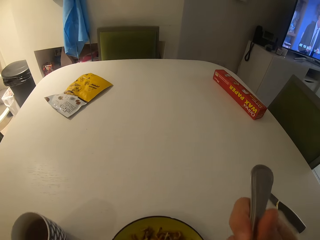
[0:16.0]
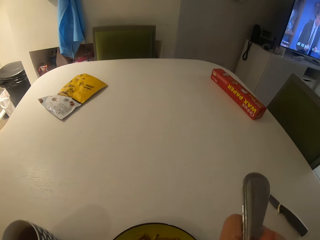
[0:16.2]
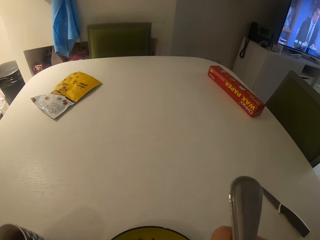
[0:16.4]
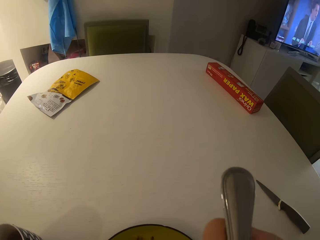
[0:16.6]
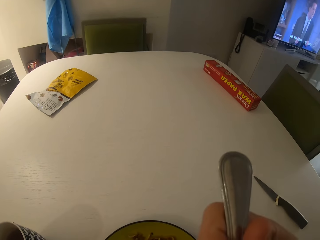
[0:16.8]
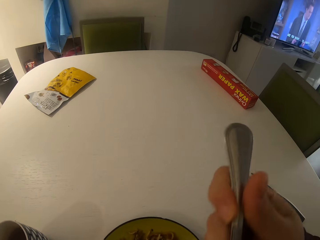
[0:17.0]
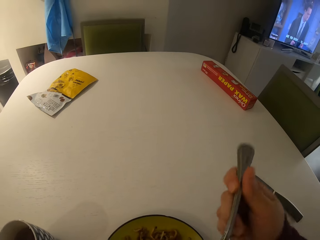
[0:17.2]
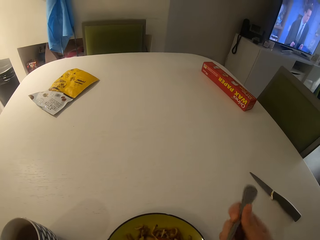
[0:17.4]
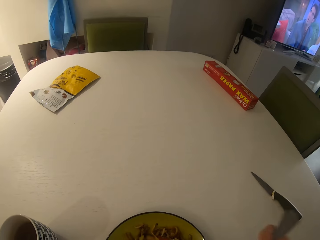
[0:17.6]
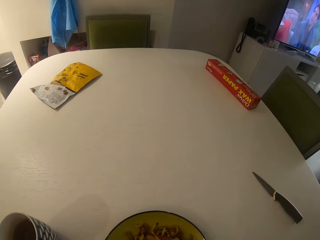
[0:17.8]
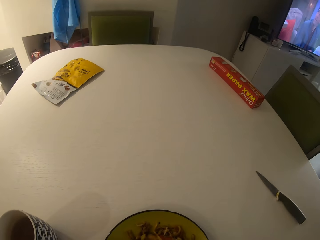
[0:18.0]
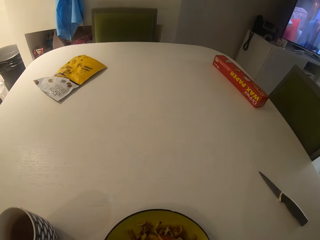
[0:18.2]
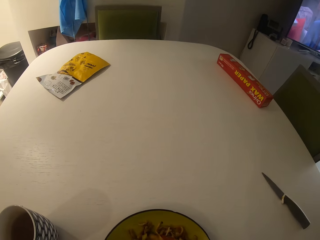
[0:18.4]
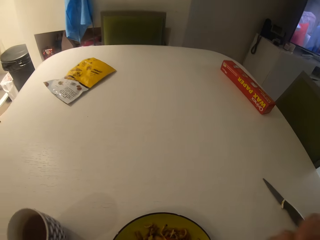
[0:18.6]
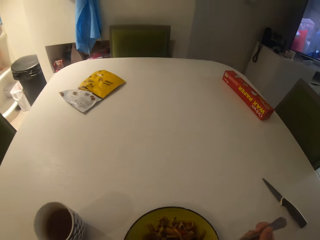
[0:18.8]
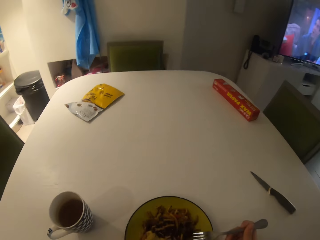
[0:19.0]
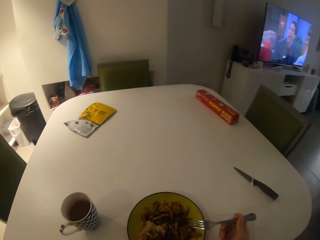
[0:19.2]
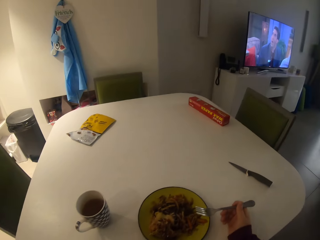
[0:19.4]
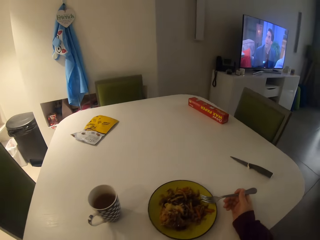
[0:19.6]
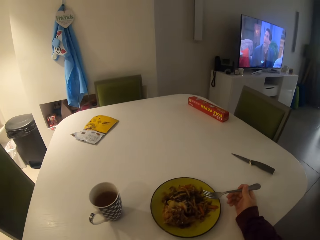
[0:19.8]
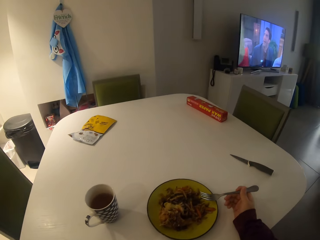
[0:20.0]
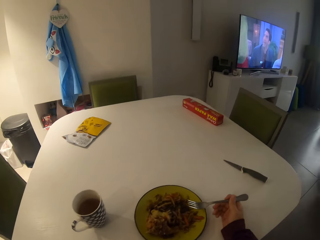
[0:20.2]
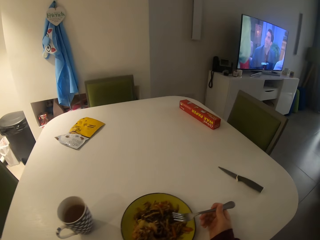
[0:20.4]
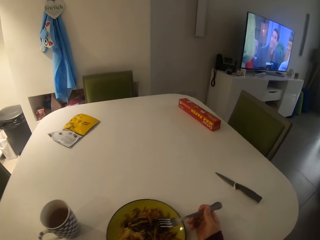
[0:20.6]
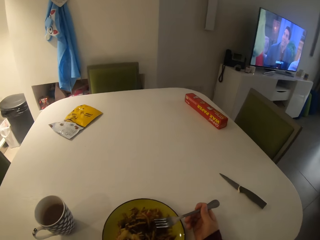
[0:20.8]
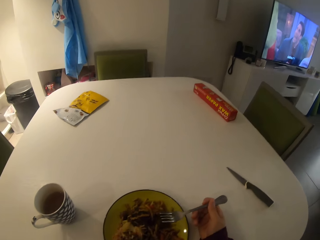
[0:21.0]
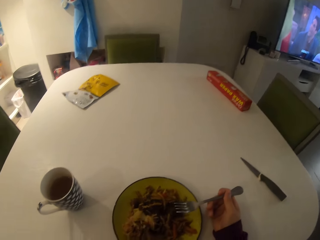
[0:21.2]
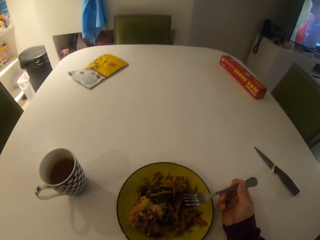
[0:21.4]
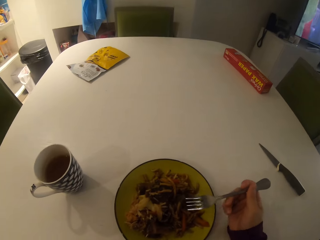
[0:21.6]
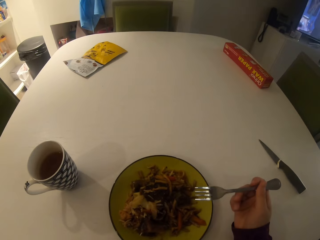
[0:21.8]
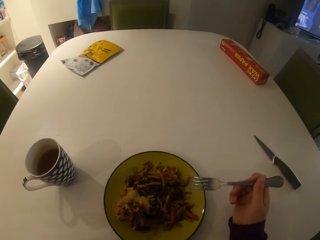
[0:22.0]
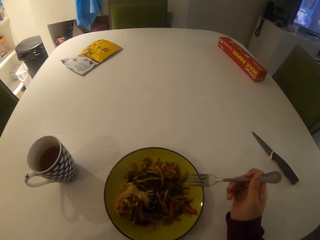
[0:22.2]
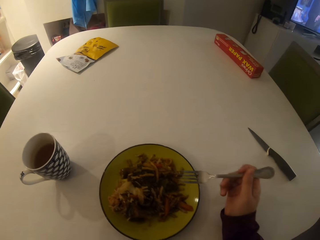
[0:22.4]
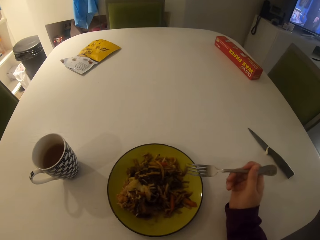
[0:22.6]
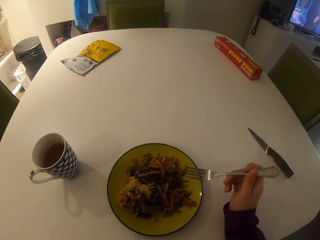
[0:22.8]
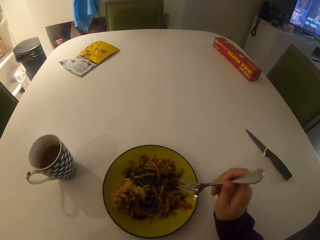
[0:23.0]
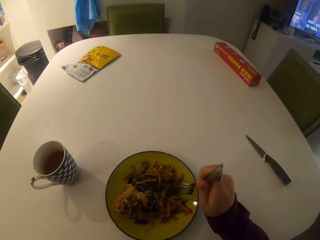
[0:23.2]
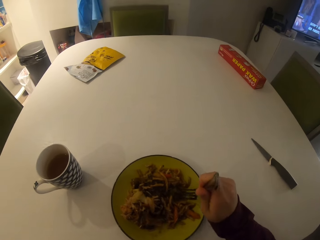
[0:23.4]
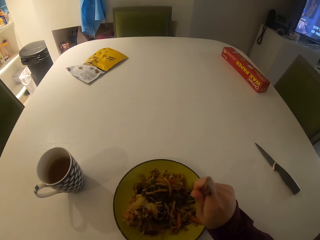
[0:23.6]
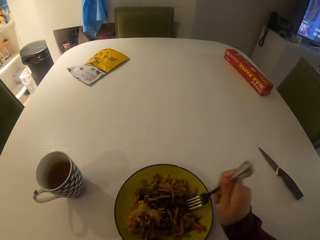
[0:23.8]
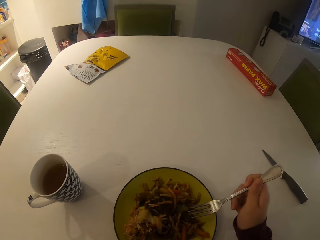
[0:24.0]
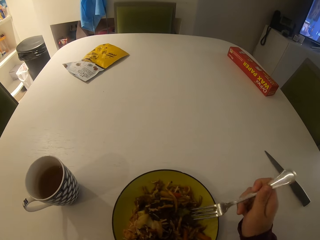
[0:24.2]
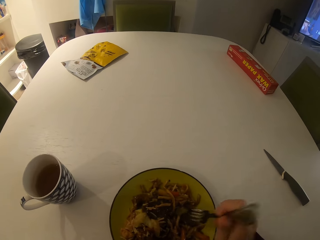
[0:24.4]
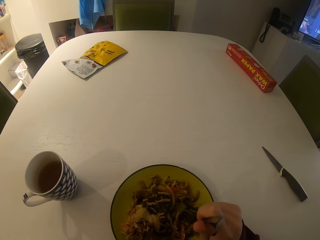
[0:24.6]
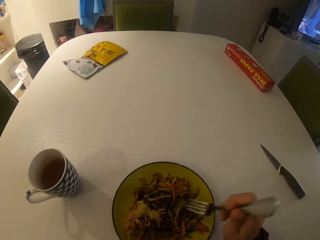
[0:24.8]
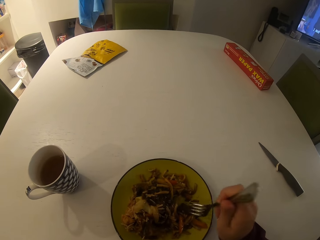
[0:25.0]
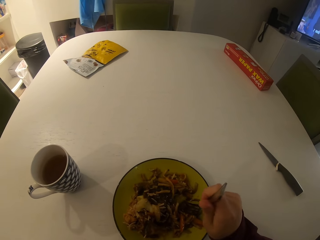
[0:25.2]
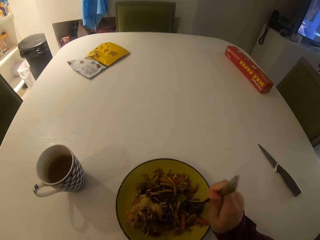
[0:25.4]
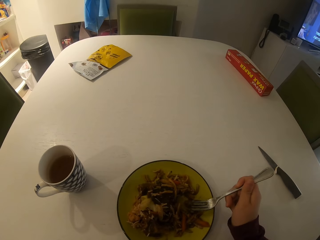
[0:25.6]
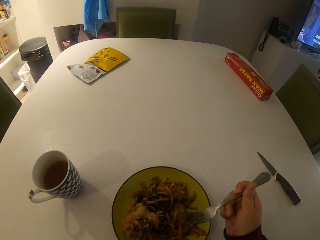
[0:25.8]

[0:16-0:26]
The camera wearer eats the food. They take the food on the plate with the fork.

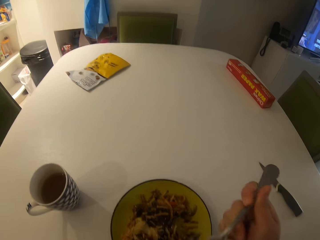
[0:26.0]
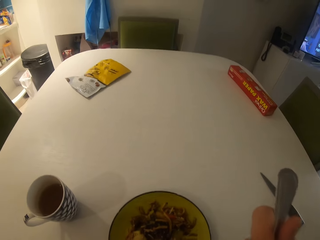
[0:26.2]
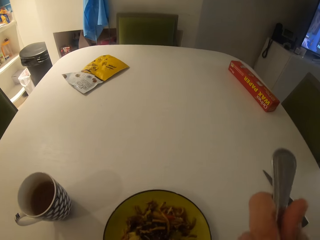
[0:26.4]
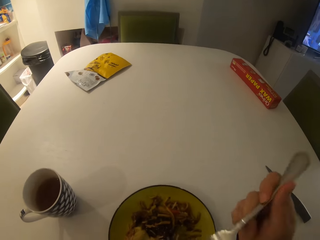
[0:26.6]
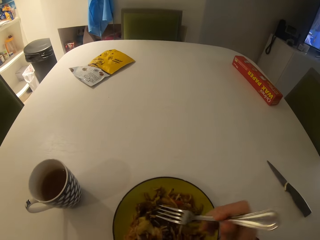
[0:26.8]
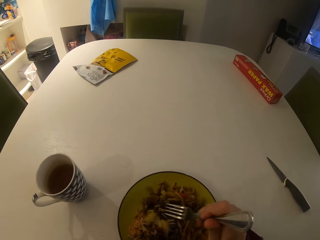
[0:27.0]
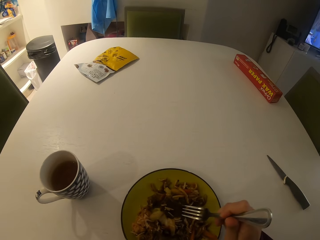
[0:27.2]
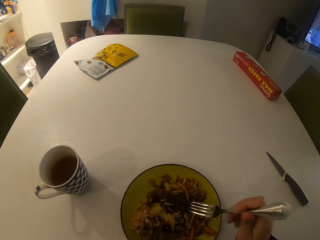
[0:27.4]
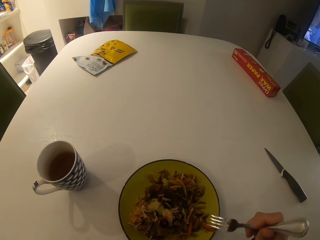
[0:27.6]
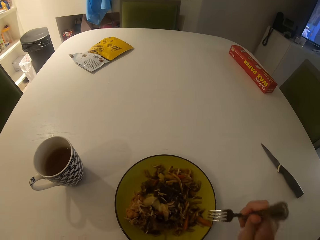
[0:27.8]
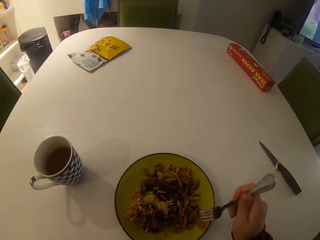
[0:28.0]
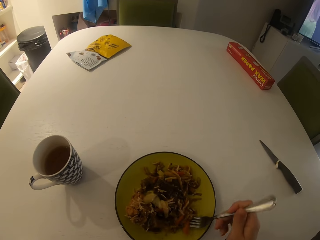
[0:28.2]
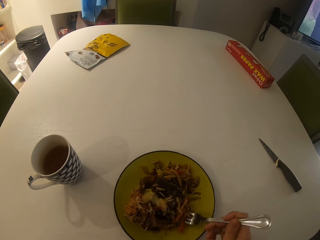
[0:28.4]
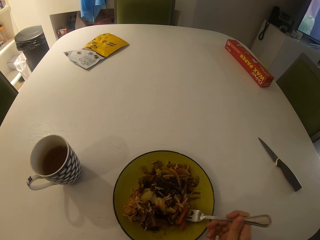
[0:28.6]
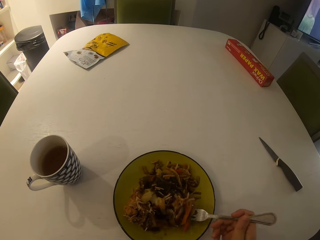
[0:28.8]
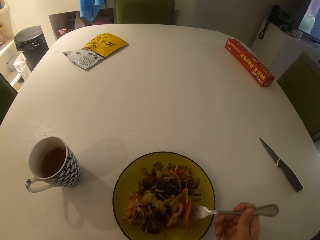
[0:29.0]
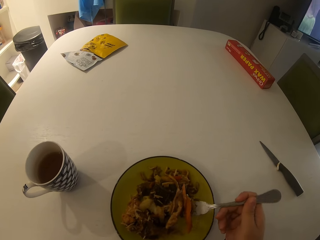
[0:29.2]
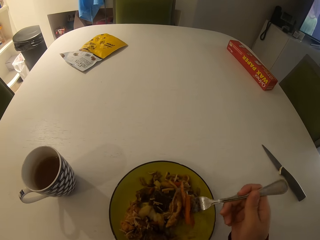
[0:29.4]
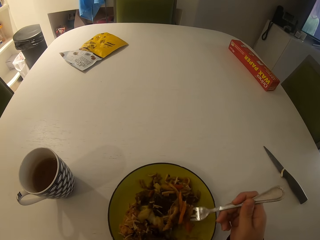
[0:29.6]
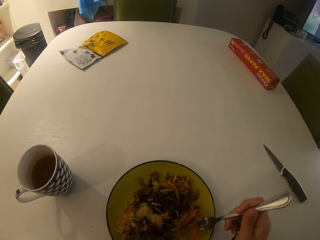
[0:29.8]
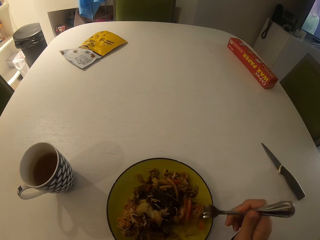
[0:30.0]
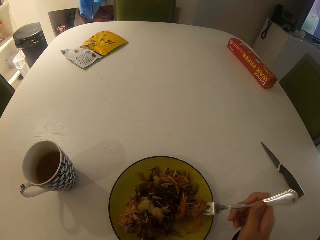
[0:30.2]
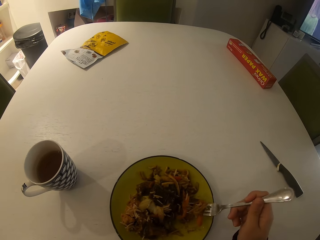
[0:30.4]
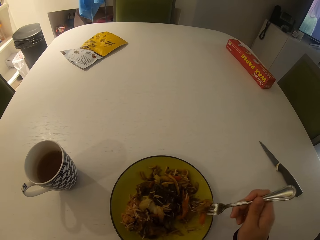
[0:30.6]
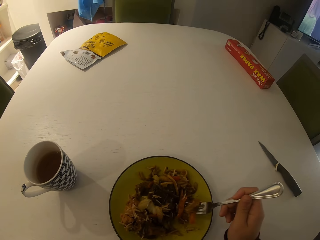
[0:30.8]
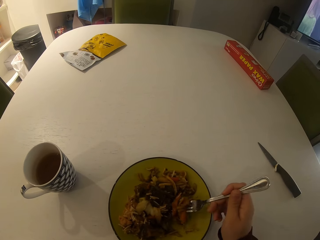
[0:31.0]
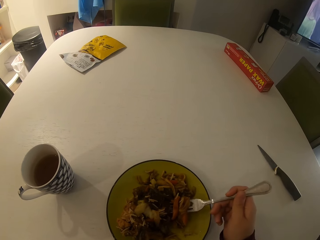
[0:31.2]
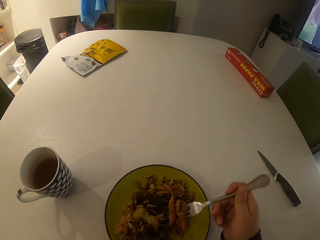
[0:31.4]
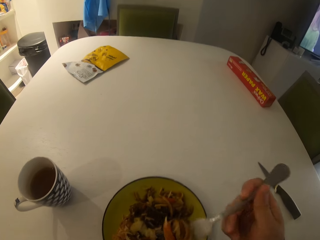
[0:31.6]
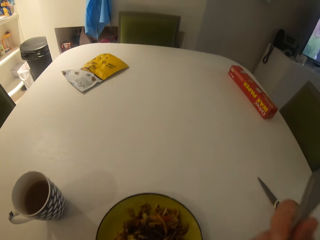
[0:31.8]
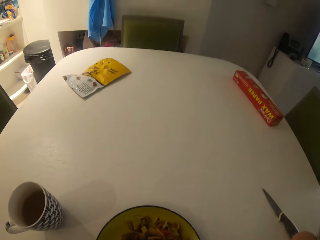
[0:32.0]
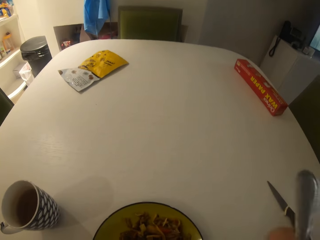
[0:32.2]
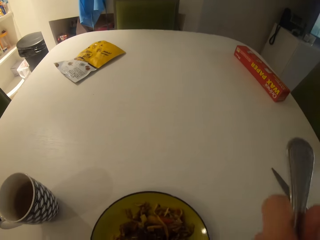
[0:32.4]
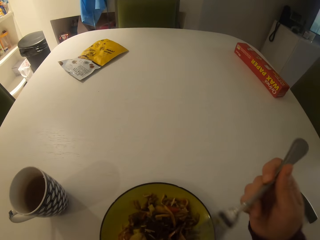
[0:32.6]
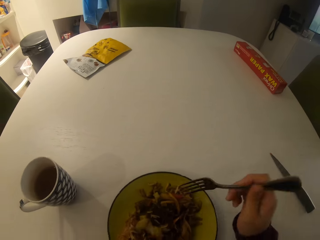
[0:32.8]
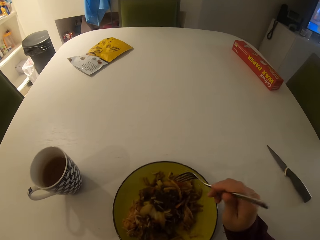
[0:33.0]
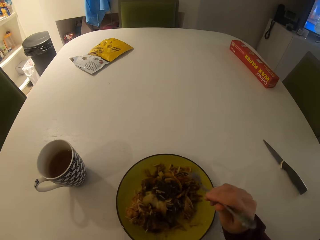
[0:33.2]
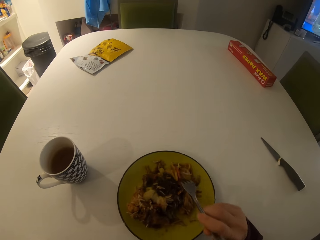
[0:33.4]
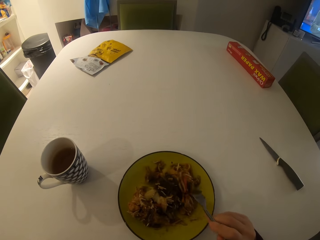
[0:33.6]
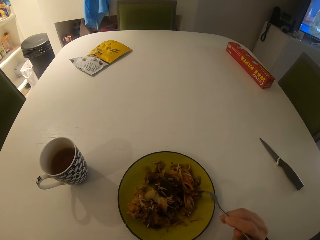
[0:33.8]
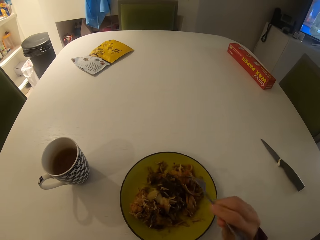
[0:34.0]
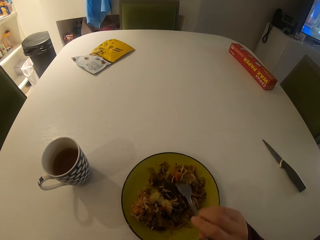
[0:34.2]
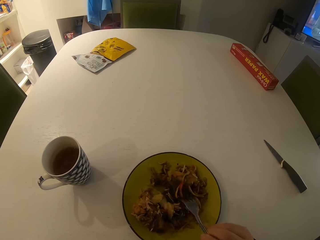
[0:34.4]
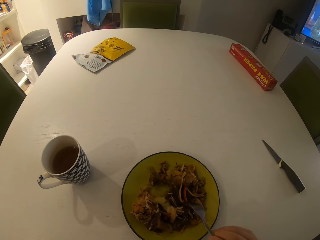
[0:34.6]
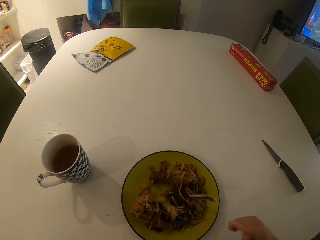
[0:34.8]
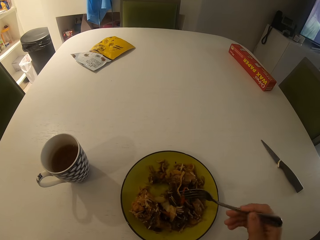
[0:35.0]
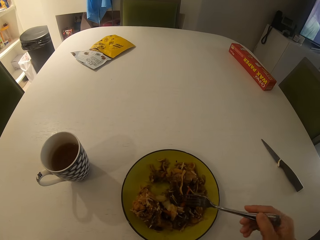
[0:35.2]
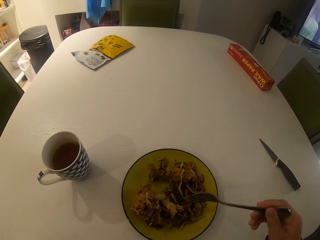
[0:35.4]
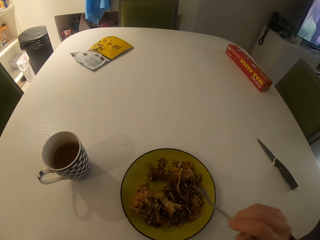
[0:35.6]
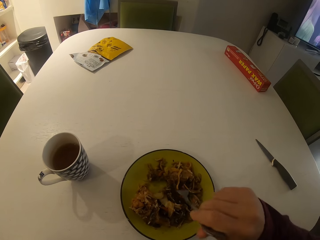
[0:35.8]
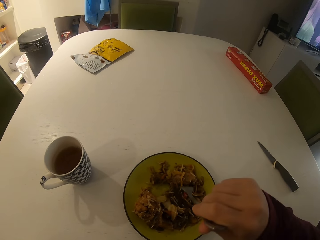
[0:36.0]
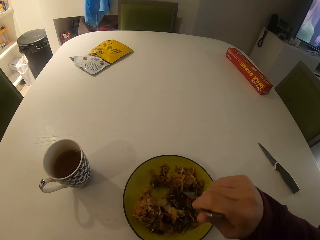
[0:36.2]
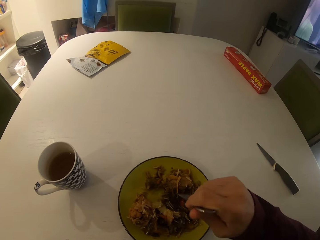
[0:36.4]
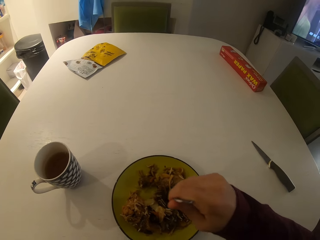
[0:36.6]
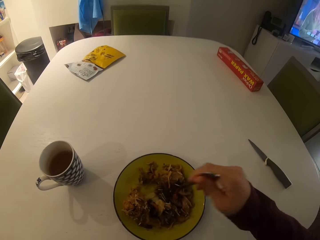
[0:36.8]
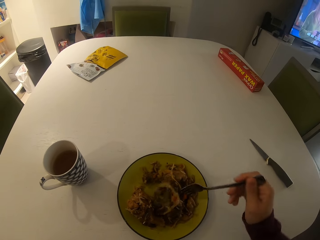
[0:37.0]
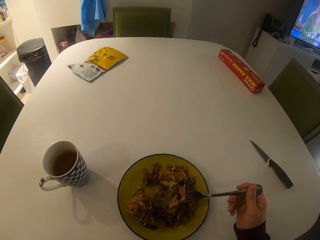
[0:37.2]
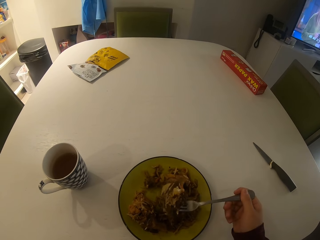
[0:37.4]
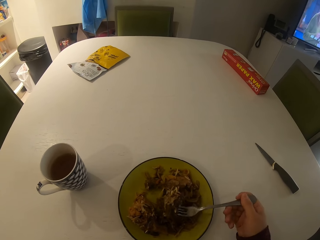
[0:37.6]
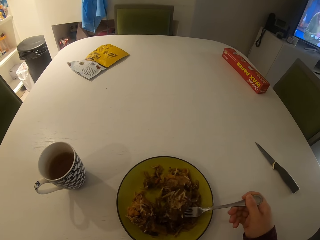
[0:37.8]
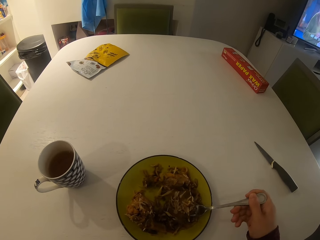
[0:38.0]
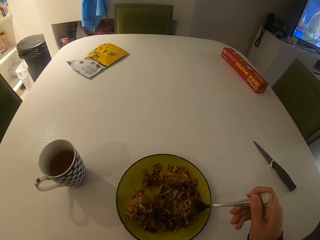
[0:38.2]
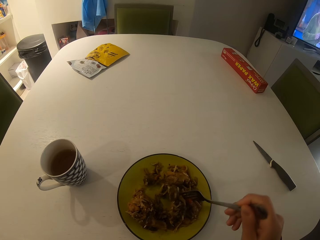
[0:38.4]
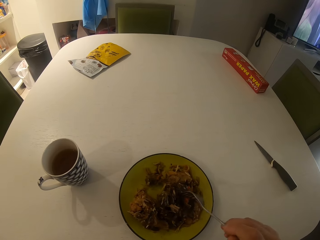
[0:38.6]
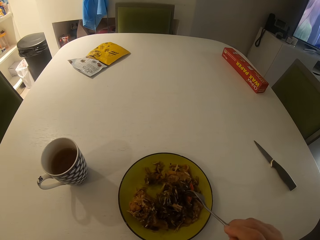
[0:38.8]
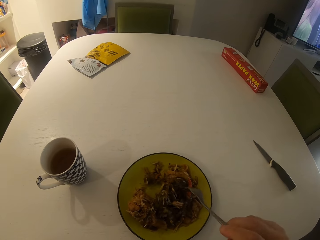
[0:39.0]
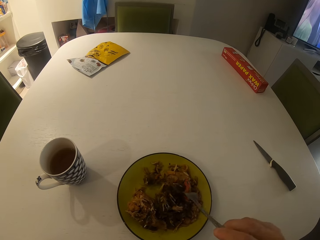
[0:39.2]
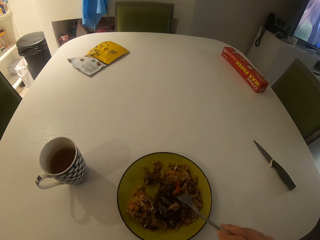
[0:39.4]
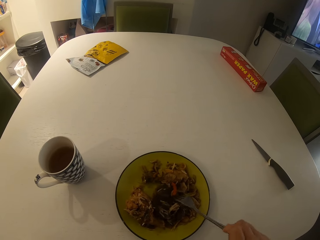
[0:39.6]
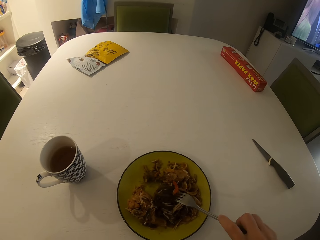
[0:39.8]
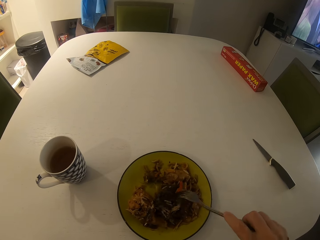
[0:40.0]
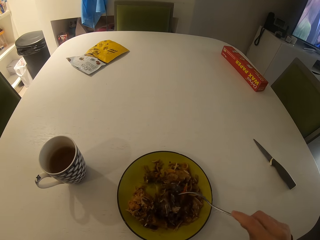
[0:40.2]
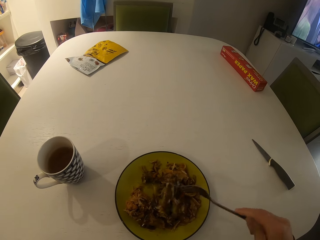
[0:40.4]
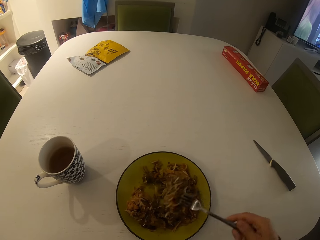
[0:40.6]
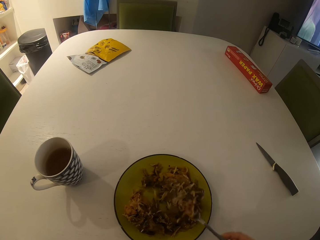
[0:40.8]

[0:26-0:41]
The camera wearer eats the food. They take the food on the plate with the fork. They eat the food. They take the meat on the plate with the fork. They gather the food. They scoop the food.
